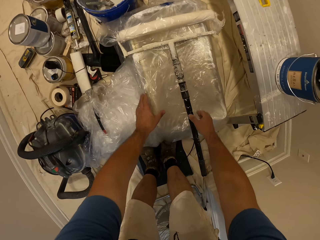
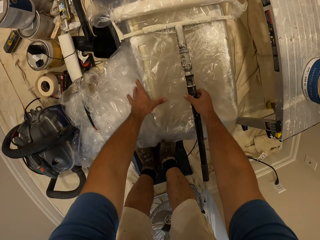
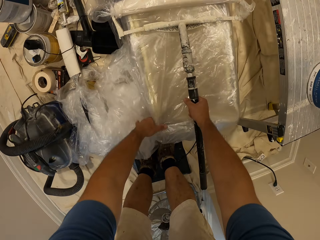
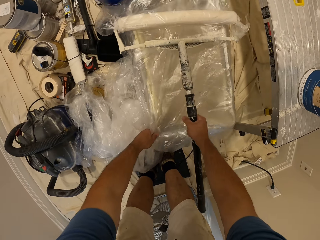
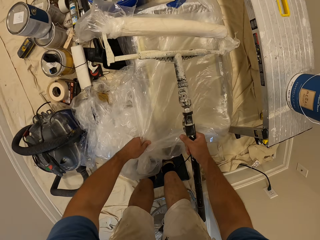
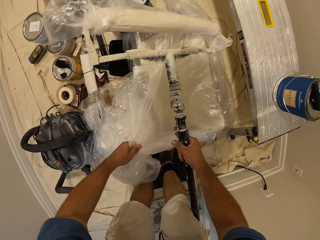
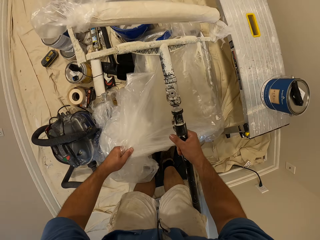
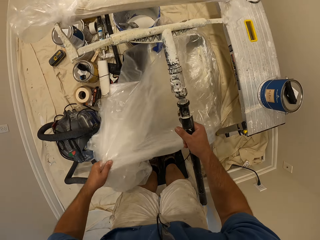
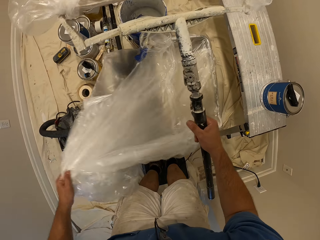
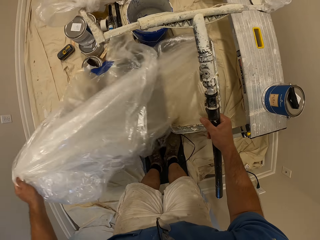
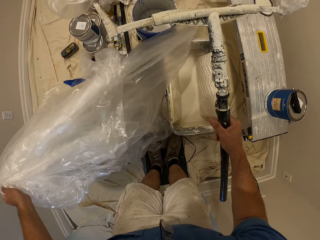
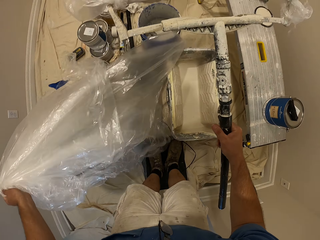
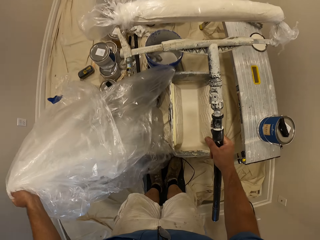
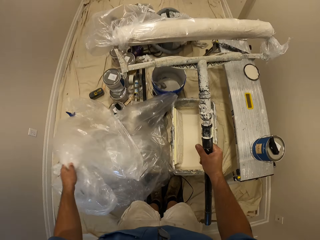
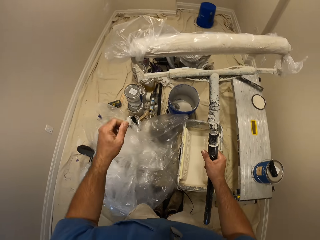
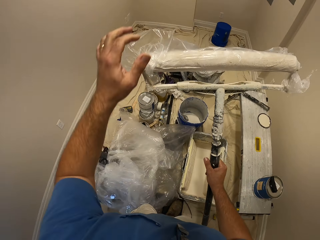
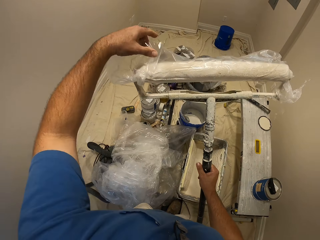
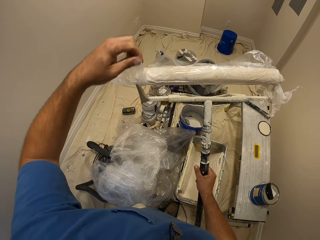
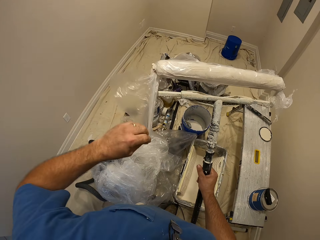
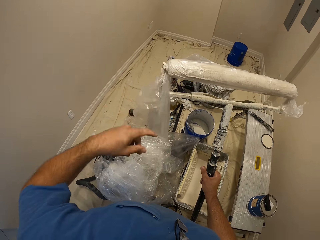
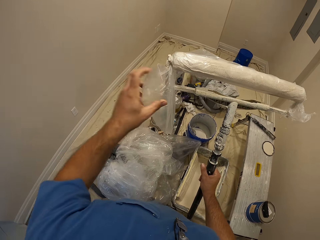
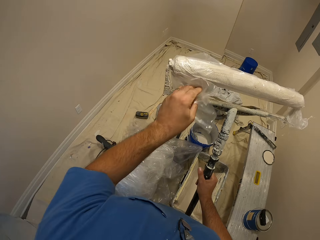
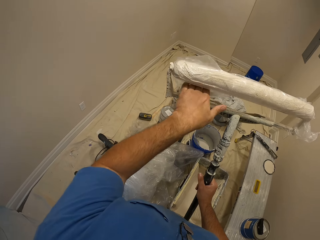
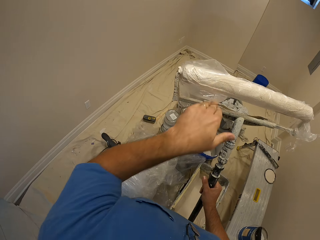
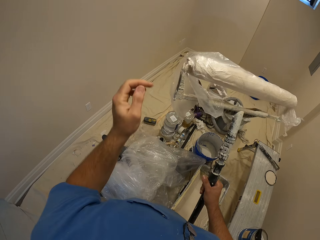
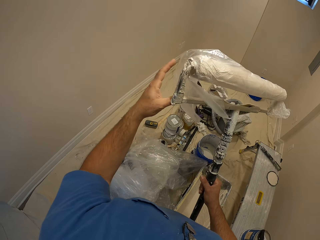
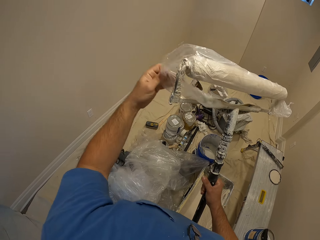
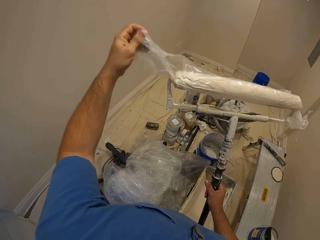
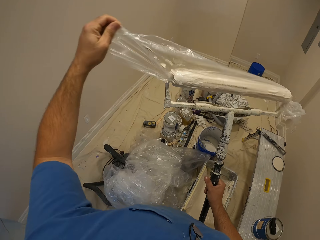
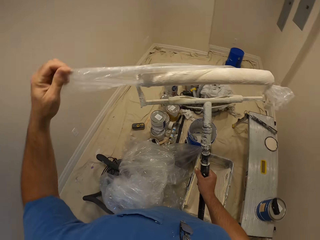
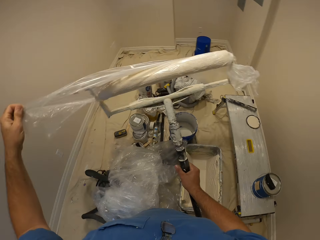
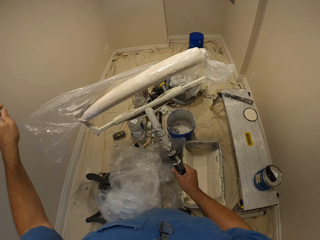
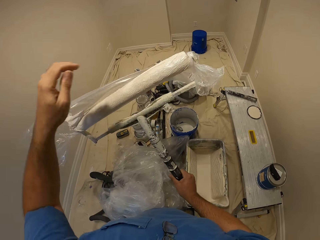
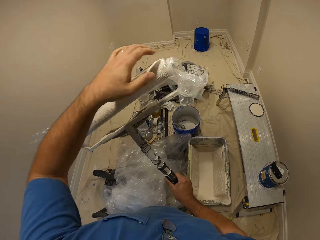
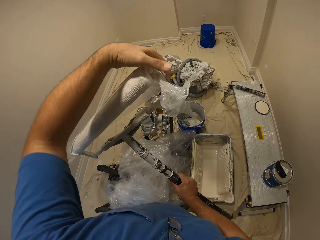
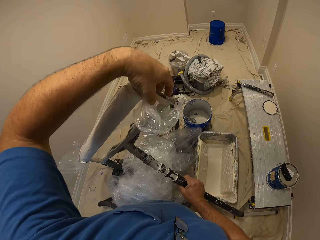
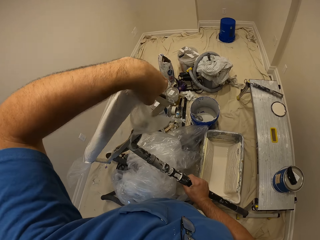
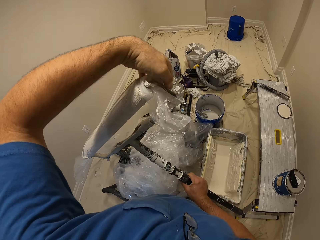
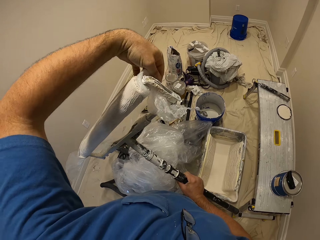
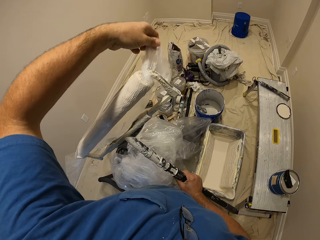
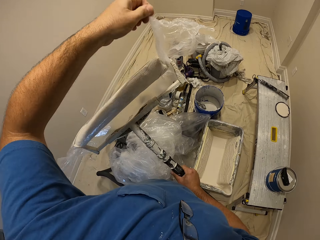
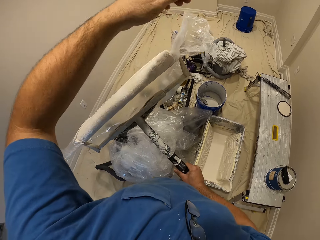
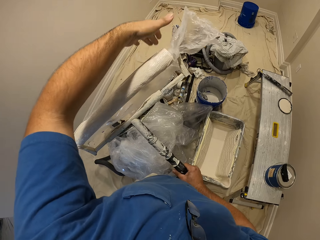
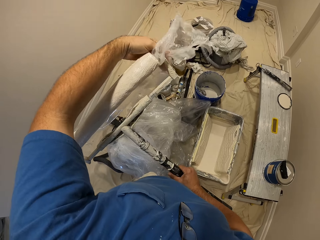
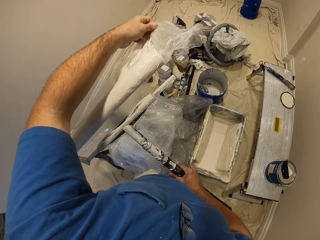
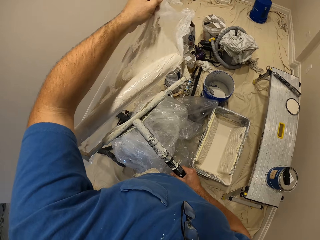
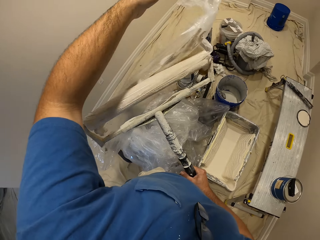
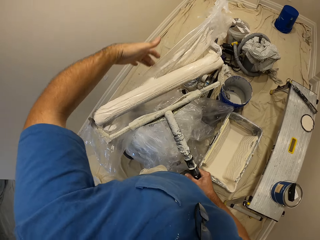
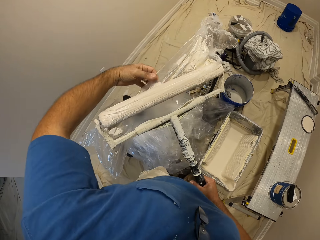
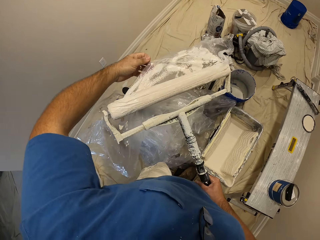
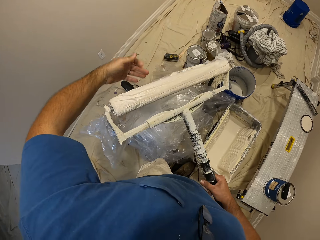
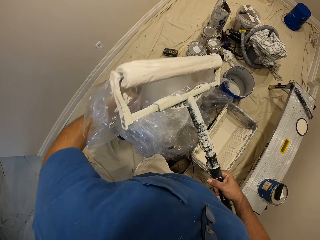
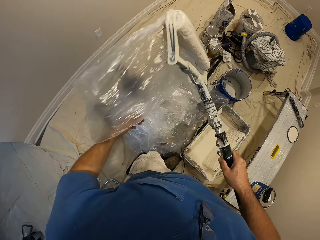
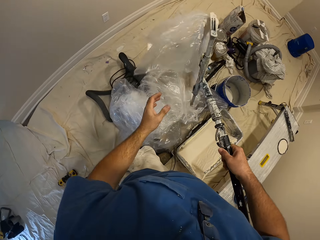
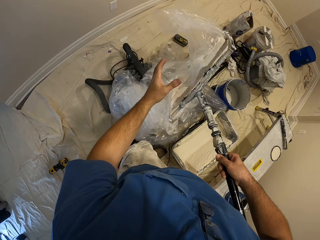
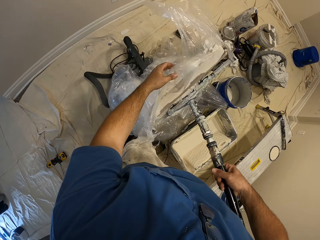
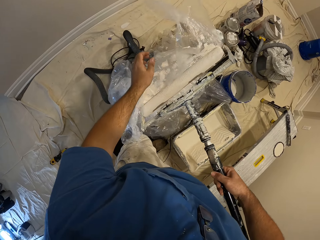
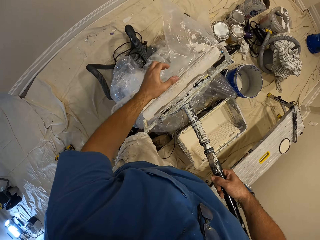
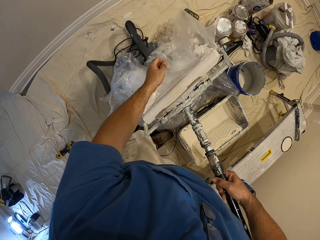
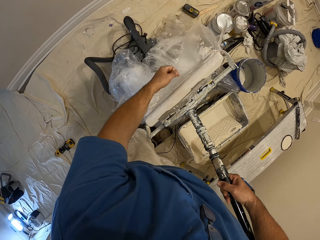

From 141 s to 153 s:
The camera wearer picks up a long paint roller with his right hand. He removes a nylon from the paint bucket. He removes a nylon from the long paint roller.

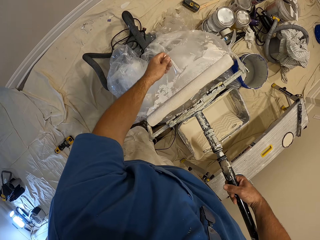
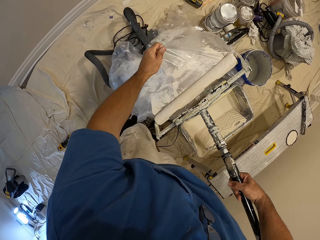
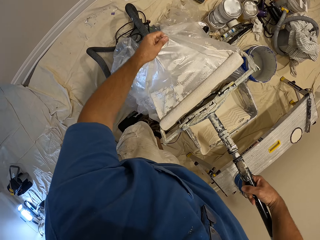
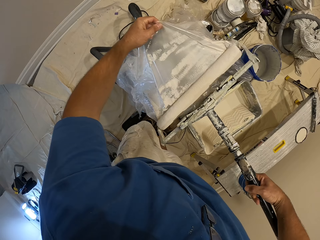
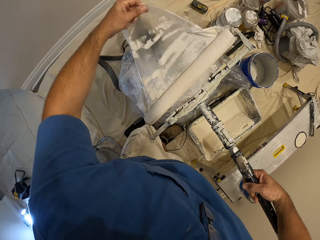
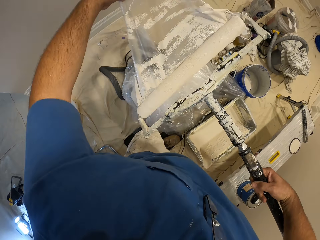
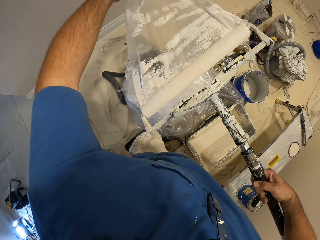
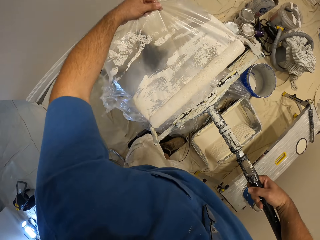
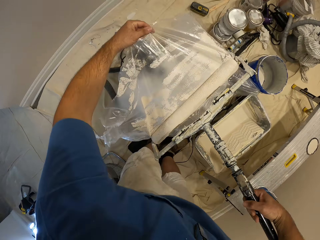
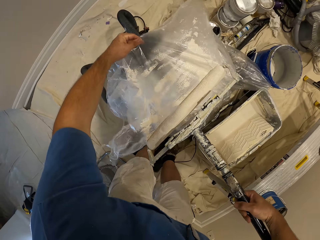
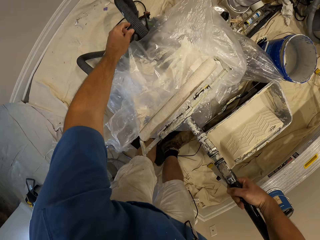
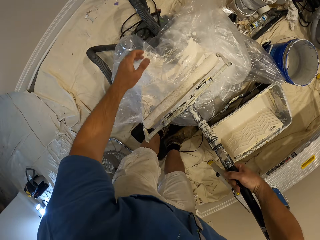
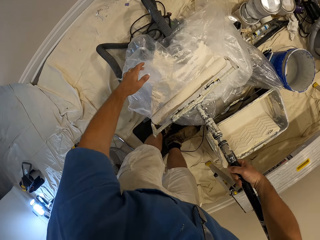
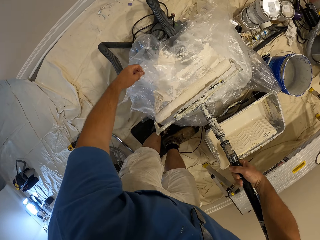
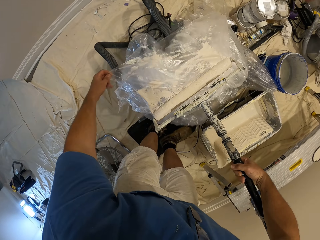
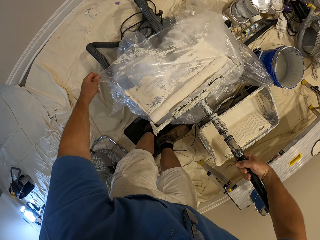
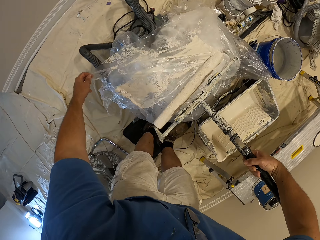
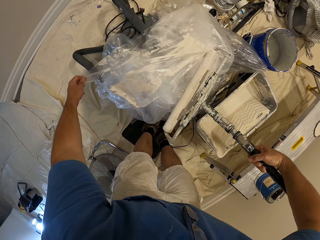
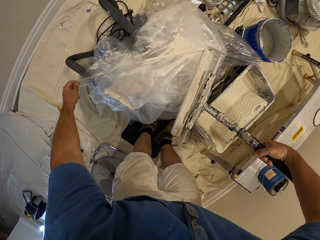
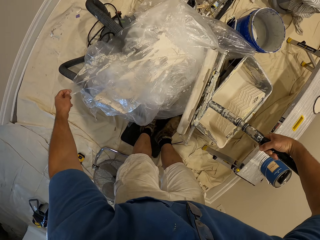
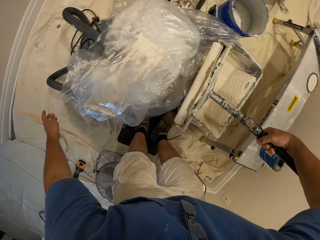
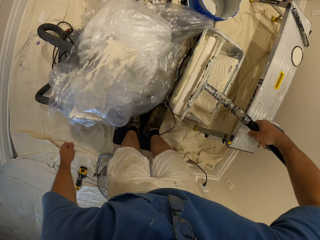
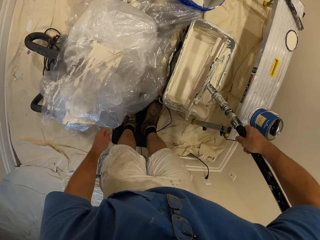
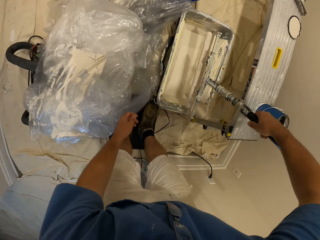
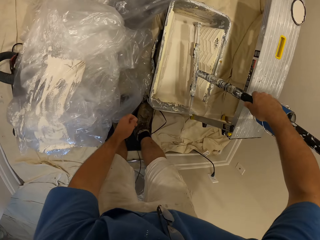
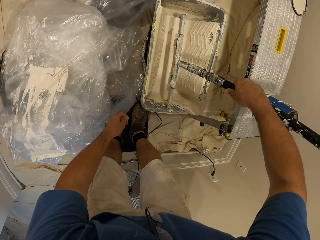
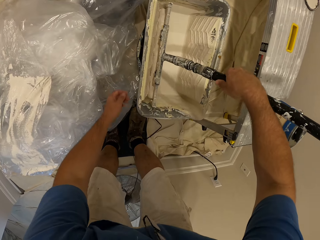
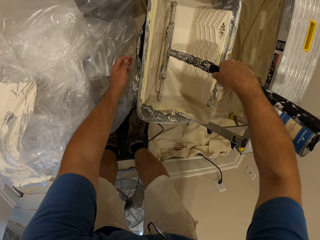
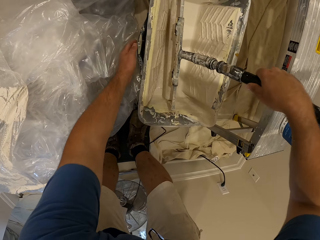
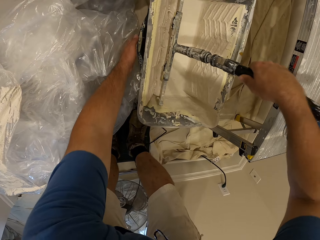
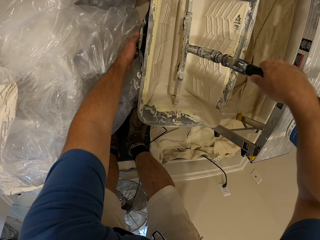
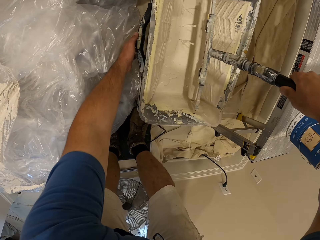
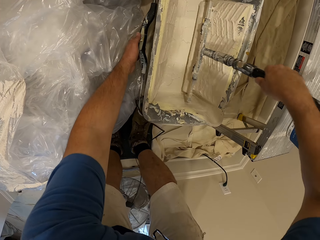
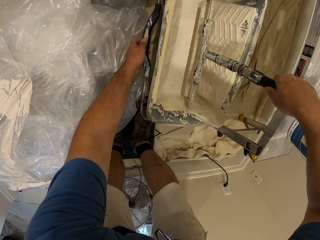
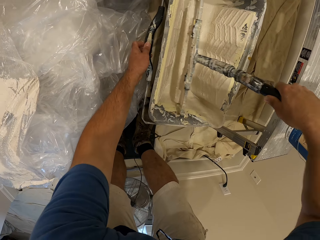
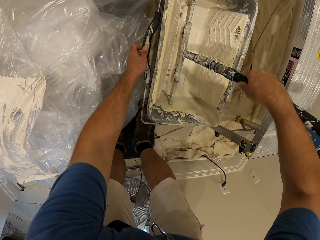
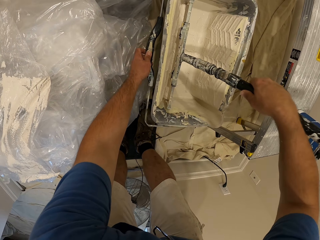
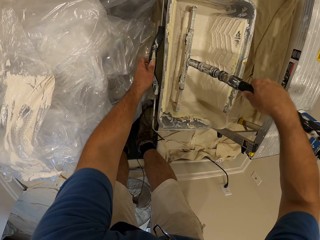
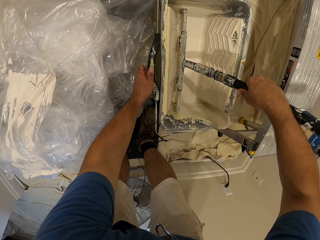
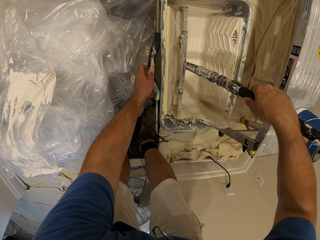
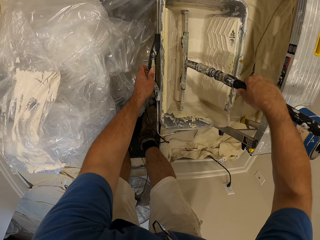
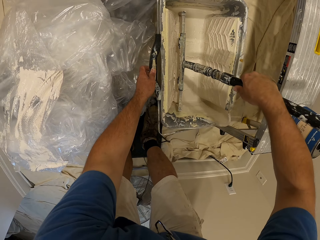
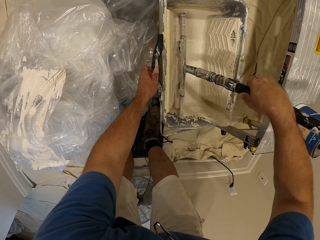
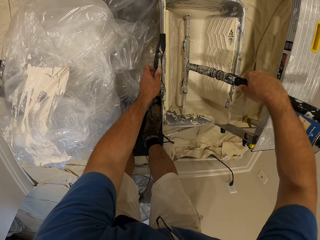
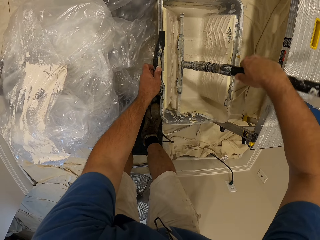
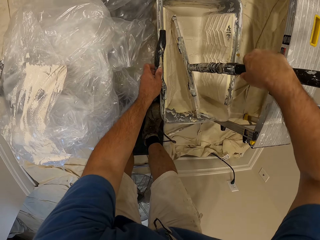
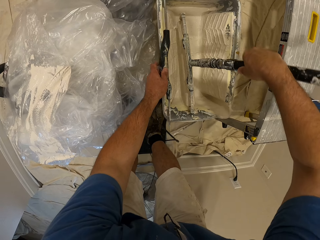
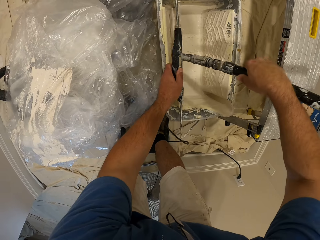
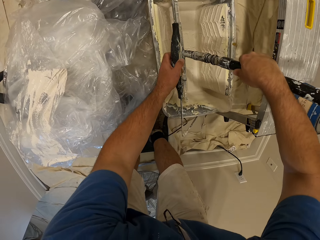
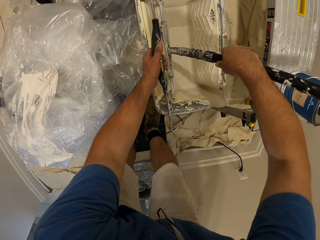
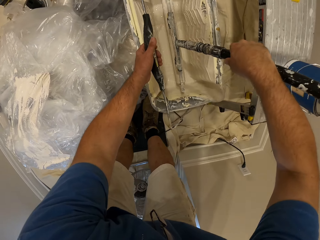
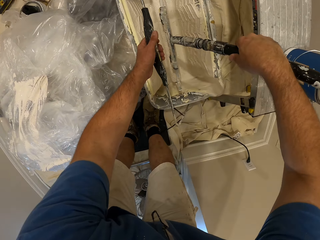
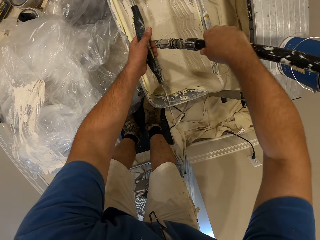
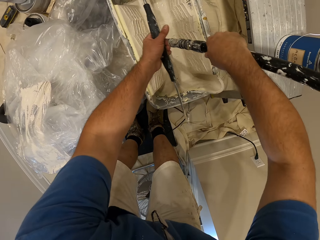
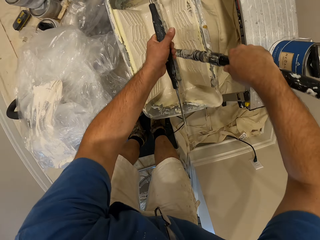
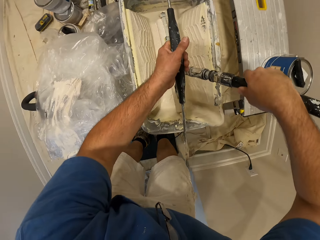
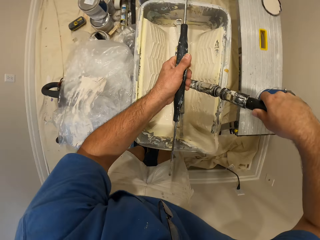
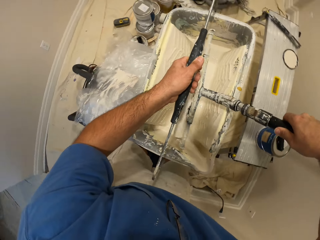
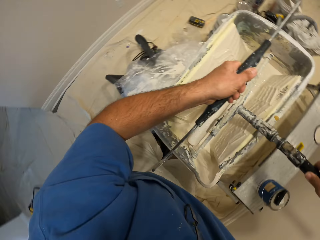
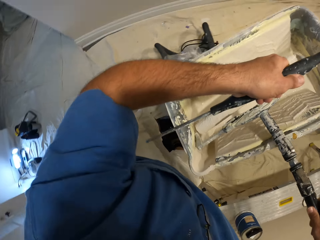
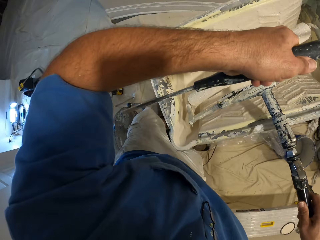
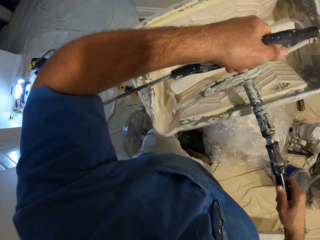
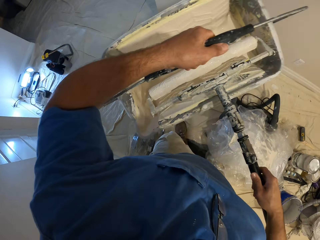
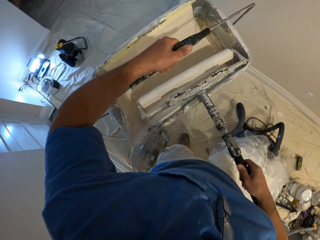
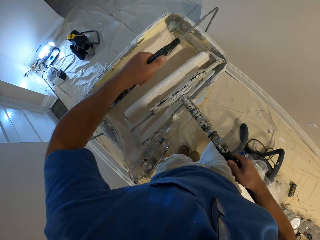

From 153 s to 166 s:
The camera wearer takes some paint from the paint bucket with the long paint roller. He holds the handle of the paint bucket with his left hand. He carries the paint bucket and the paint roller, and picks up the paint bucket.
